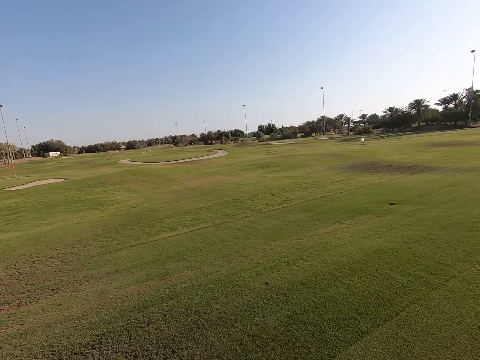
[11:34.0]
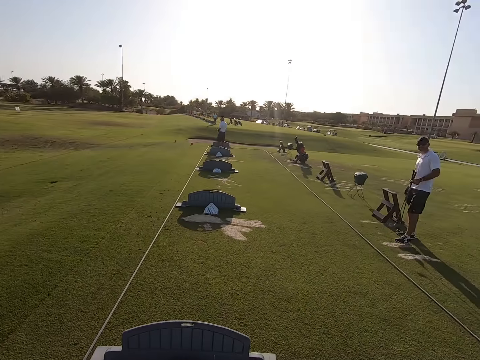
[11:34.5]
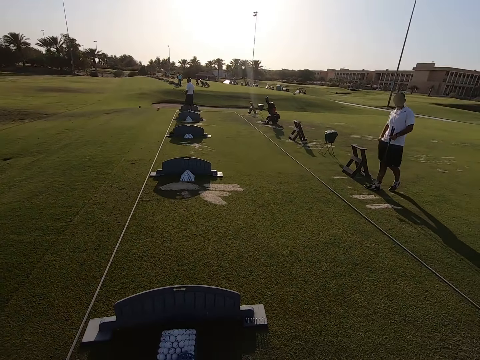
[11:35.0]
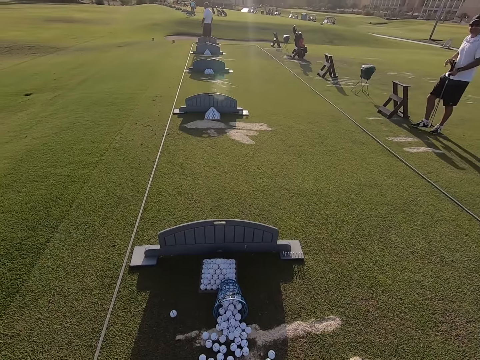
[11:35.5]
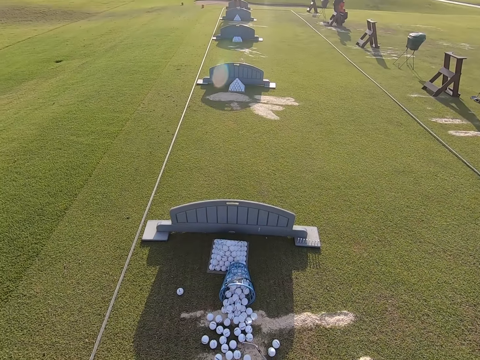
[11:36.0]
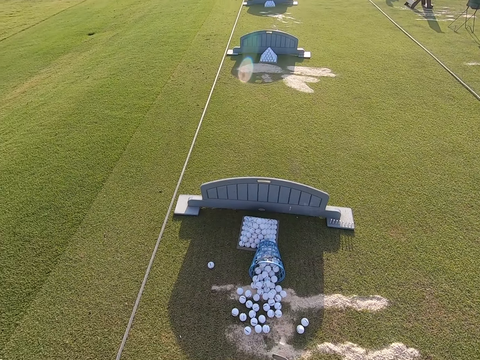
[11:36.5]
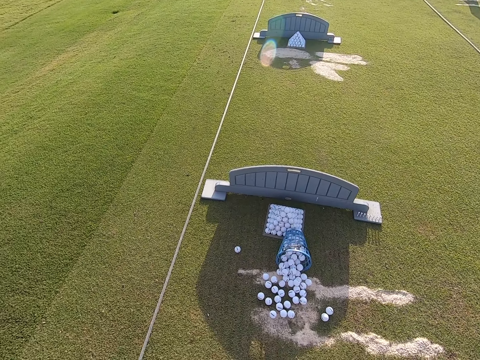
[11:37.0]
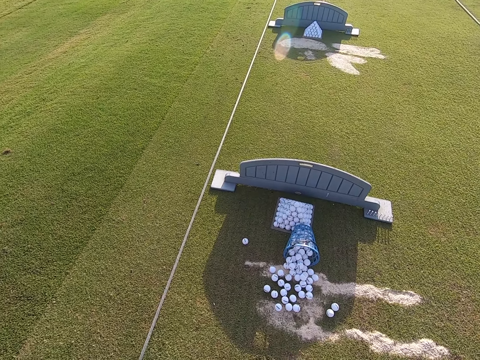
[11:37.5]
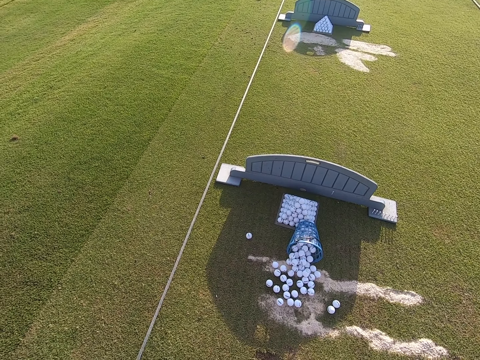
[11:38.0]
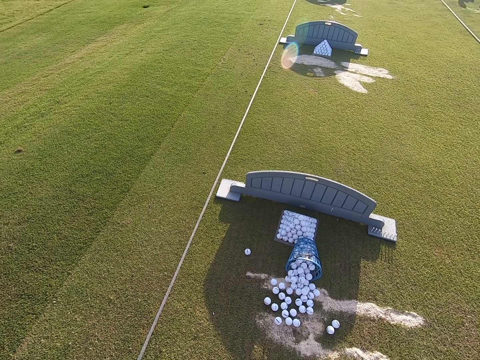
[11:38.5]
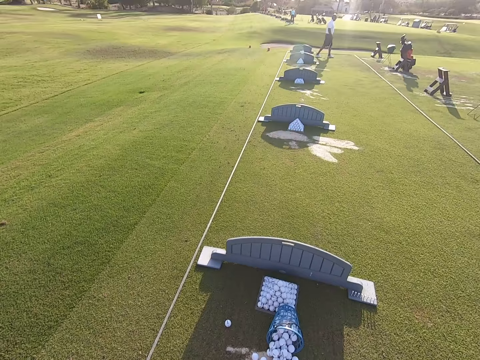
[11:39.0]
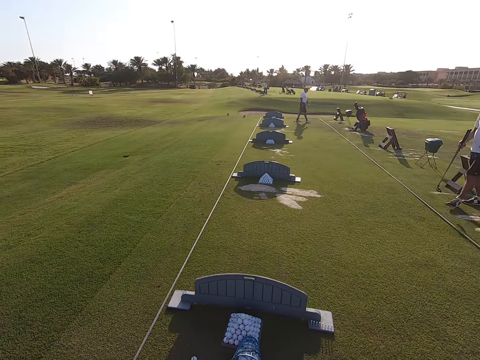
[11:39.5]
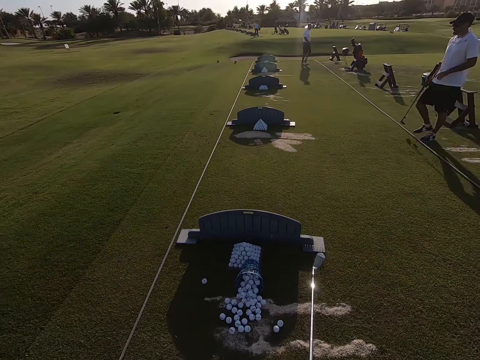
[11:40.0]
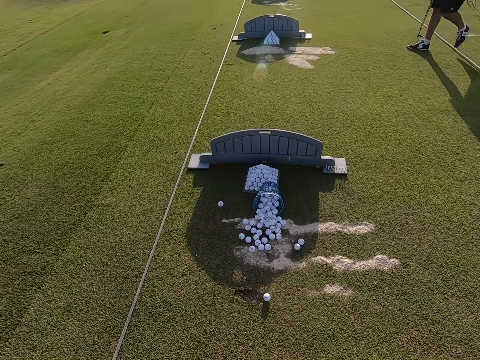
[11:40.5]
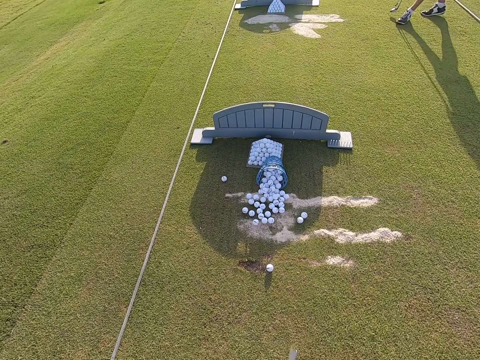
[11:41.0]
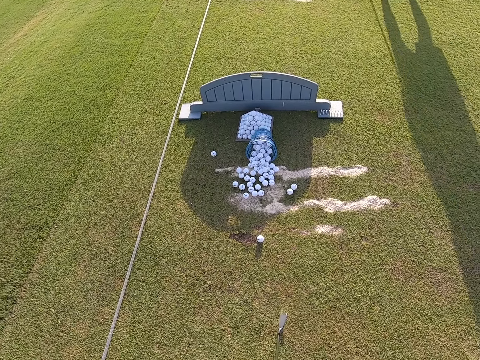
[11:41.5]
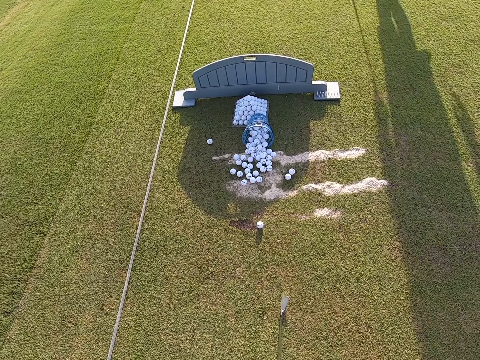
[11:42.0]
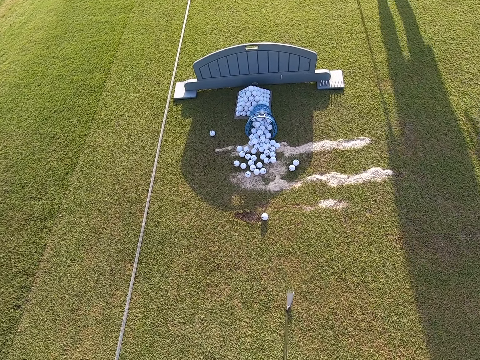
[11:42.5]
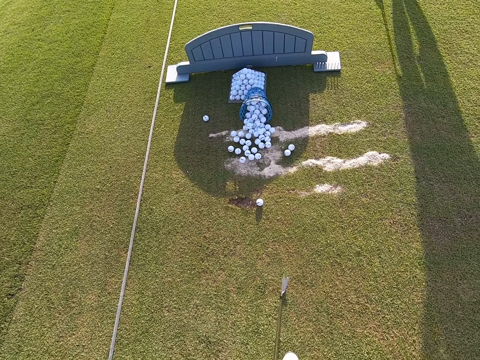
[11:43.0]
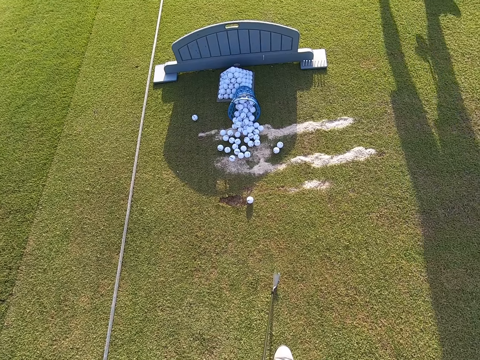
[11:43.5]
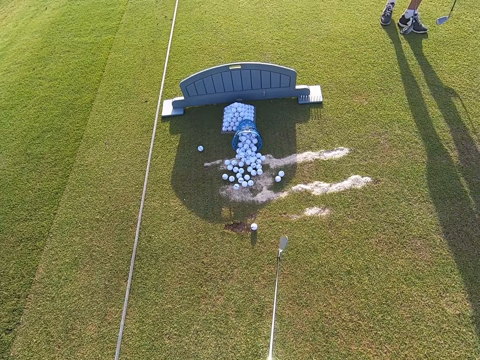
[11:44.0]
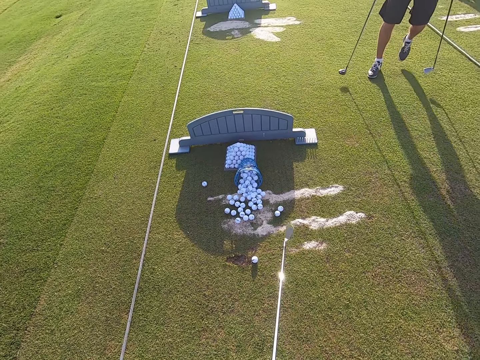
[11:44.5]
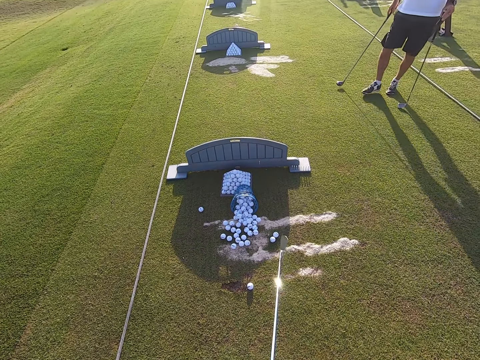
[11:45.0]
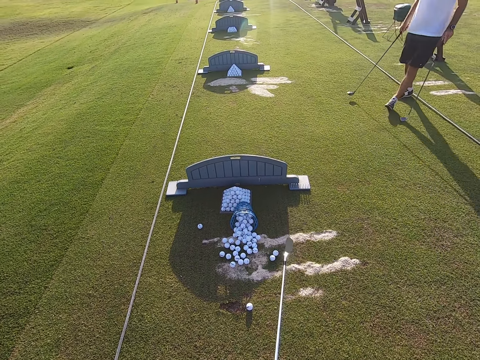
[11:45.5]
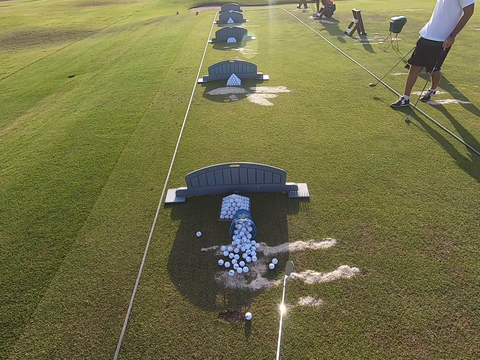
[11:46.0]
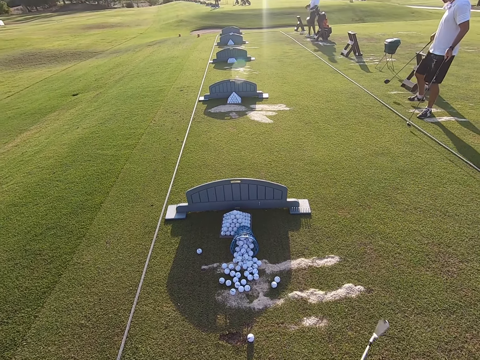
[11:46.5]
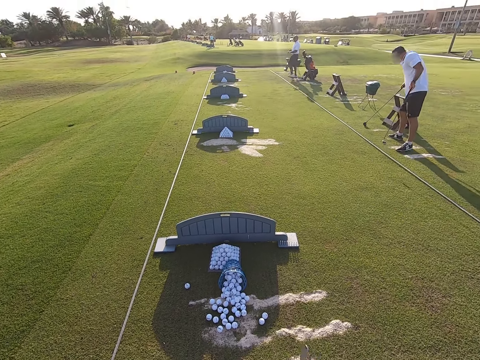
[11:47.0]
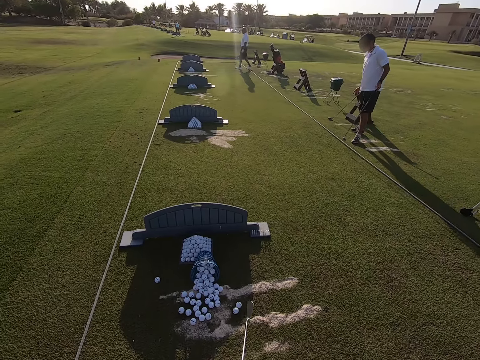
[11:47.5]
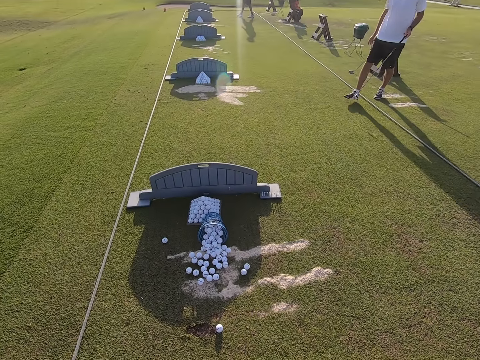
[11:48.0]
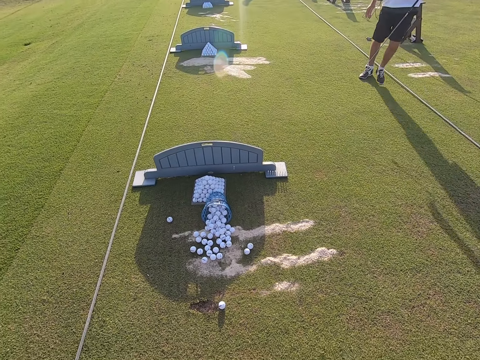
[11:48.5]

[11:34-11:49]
The camera wearer looks around. A person moves legs back. The camera wearer converses with another person. The two persons walk around. Someone comes towards the camera wearer.

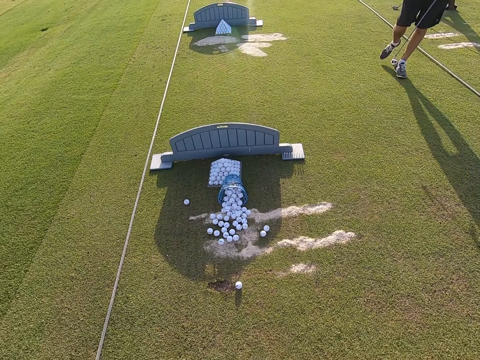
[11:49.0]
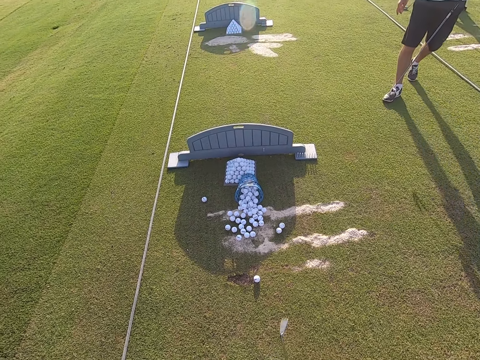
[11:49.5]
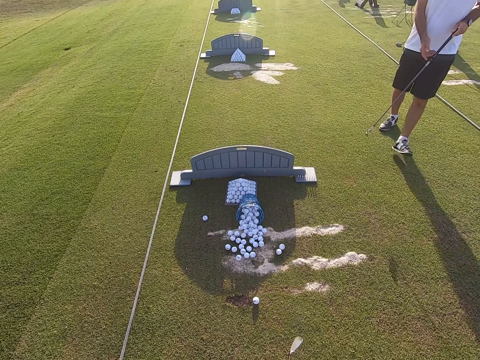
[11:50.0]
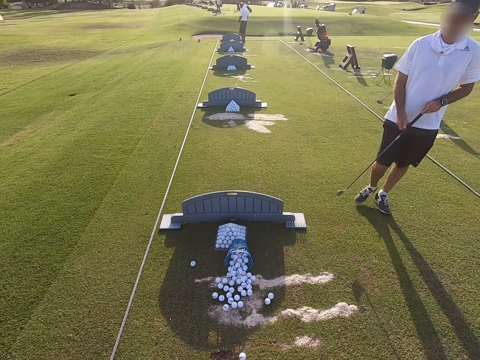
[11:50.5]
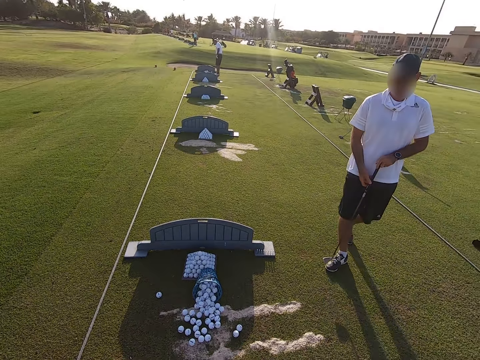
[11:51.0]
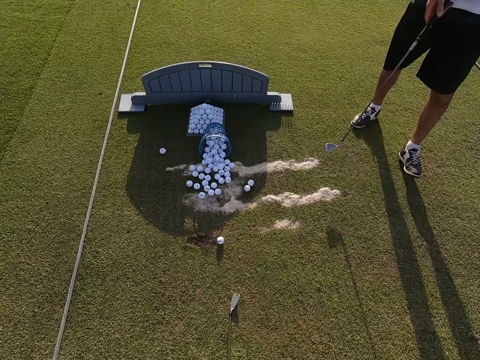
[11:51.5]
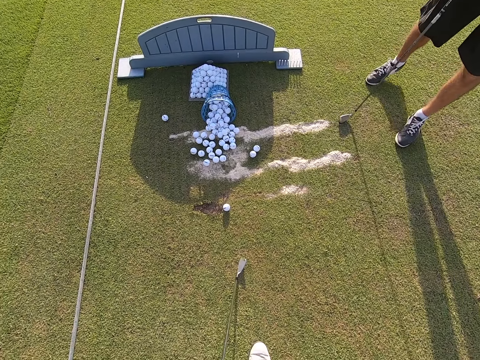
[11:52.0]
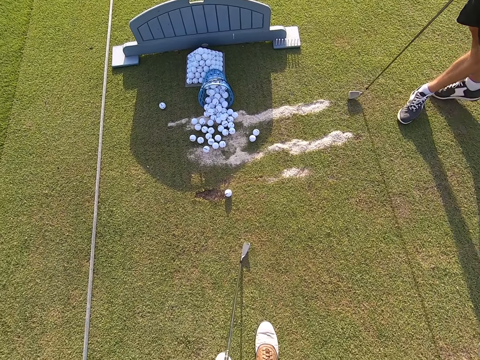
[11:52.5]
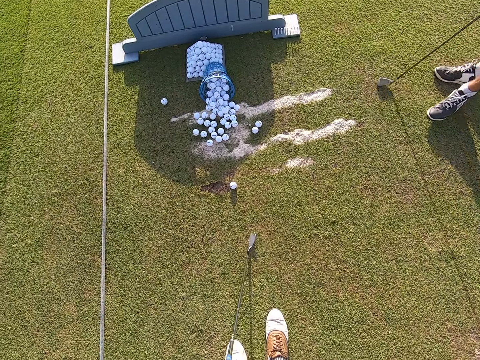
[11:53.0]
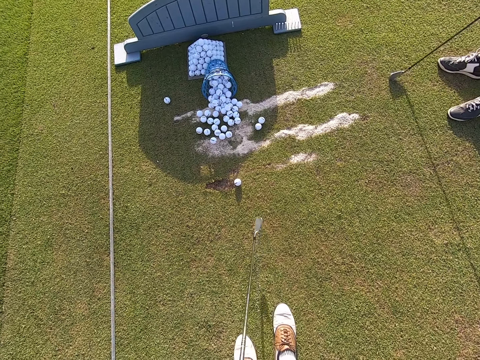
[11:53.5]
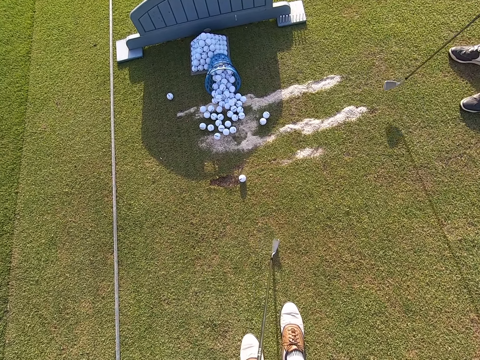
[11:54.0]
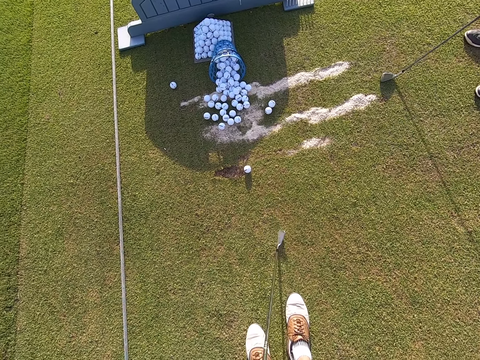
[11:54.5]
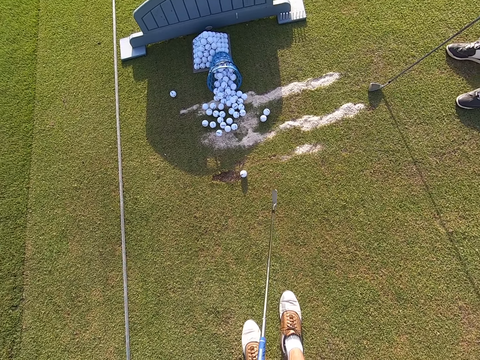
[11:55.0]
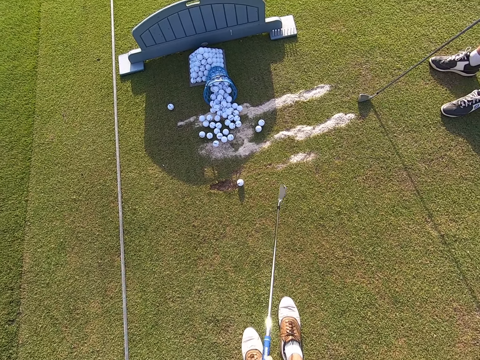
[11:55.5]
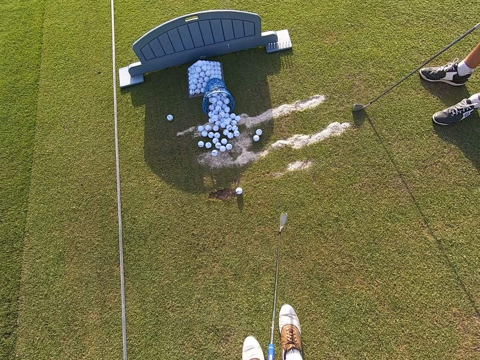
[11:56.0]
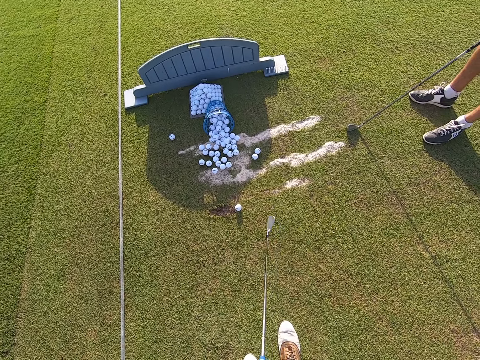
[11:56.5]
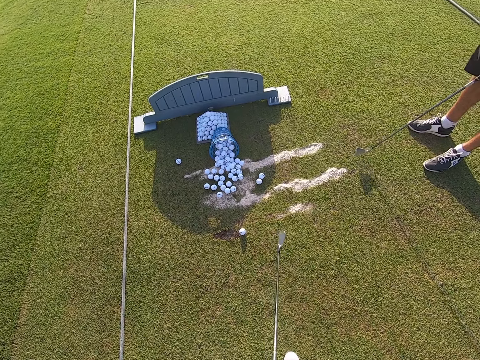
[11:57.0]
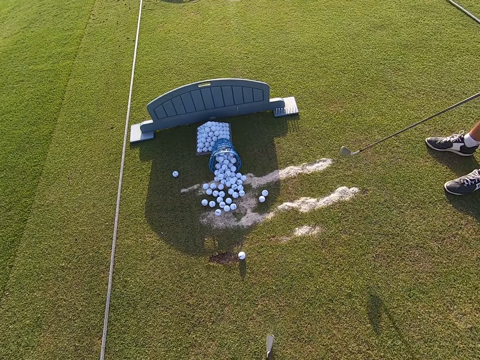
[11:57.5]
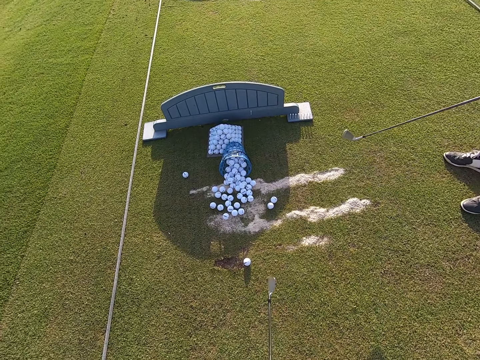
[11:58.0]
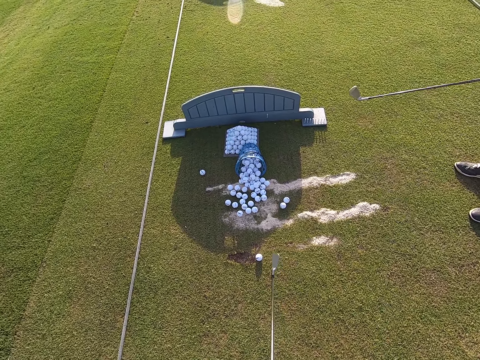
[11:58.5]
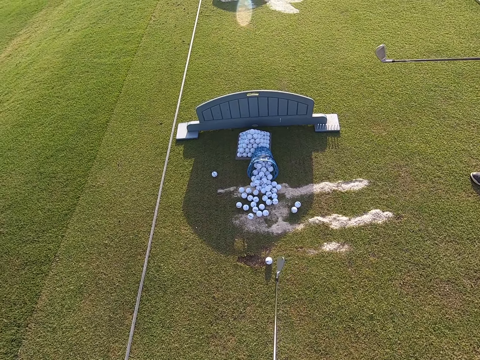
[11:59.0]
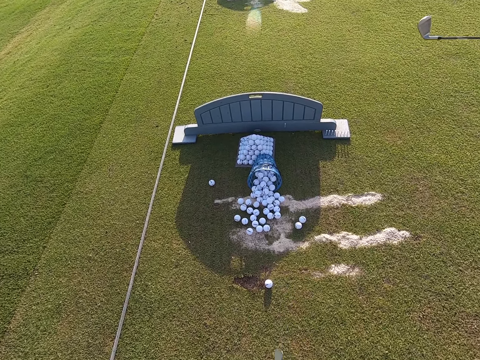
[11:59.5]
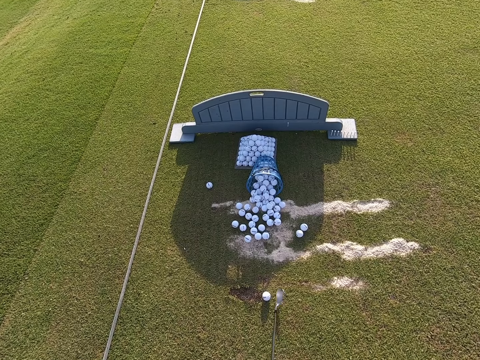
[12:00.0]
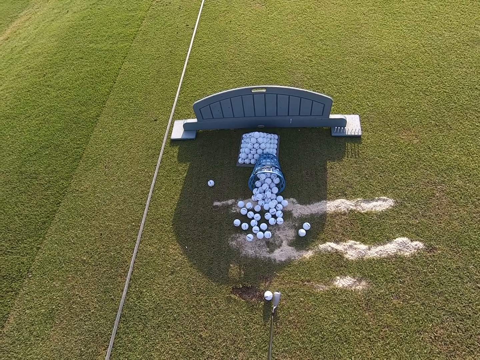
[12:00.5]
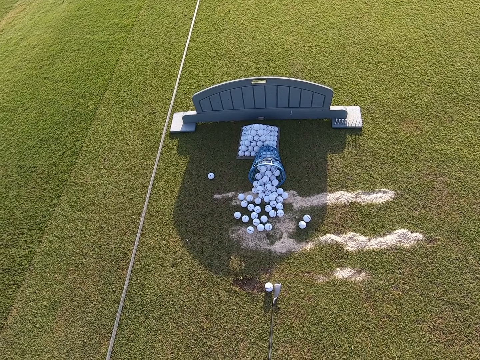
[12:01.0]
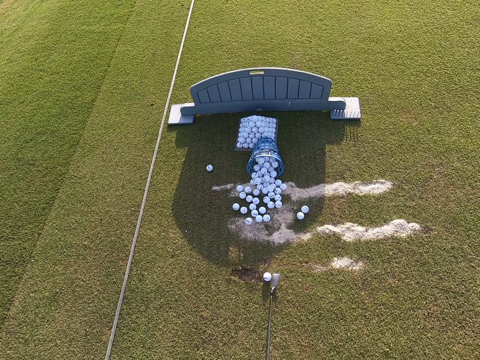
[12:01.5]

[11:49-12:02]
The camera wearer converses with a person. Someone stands near the camera wearer with a golf club at hand.
